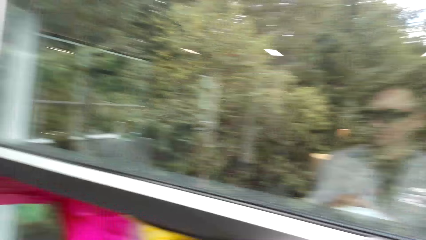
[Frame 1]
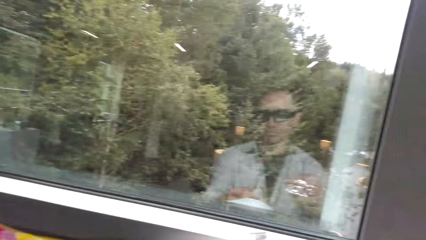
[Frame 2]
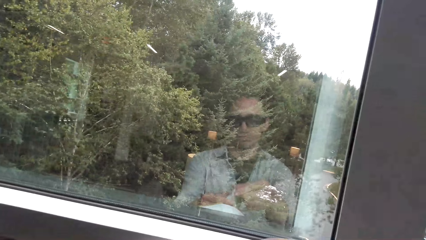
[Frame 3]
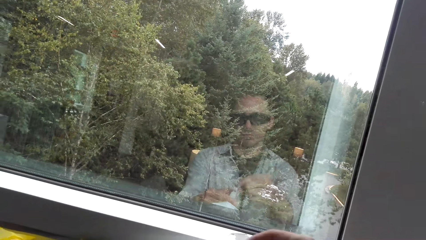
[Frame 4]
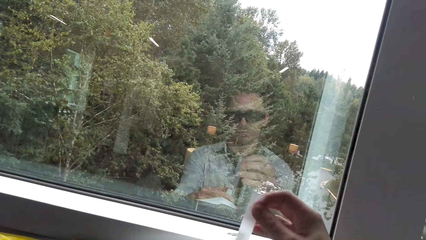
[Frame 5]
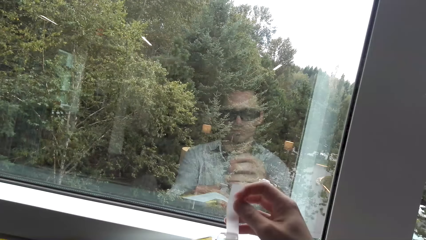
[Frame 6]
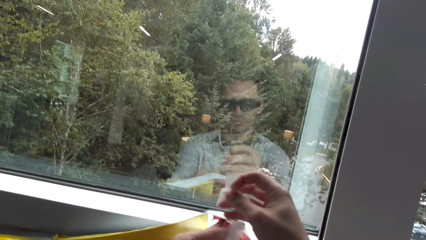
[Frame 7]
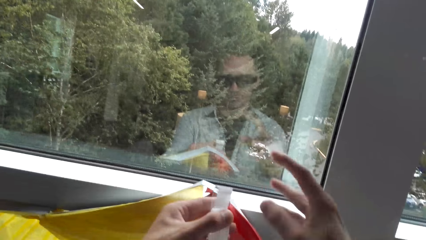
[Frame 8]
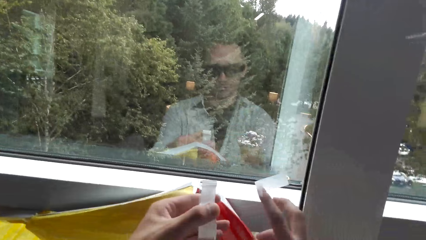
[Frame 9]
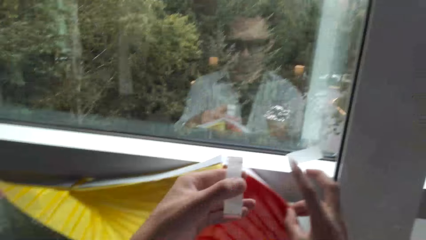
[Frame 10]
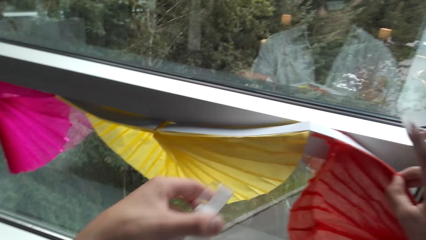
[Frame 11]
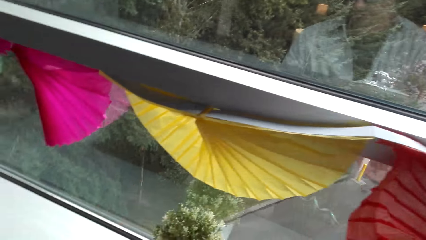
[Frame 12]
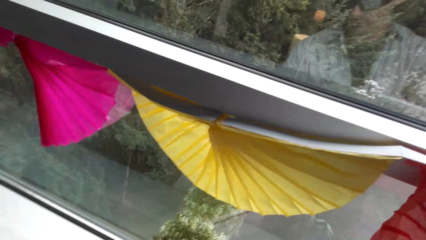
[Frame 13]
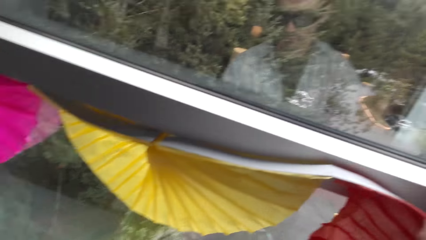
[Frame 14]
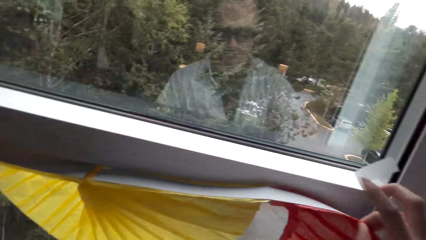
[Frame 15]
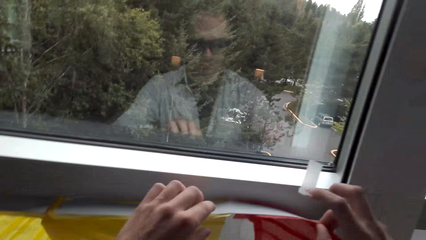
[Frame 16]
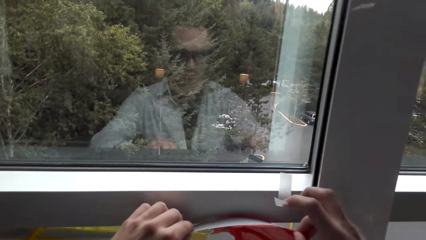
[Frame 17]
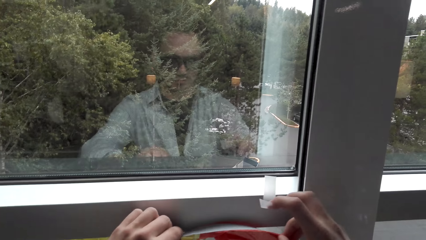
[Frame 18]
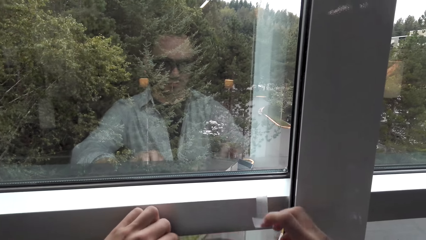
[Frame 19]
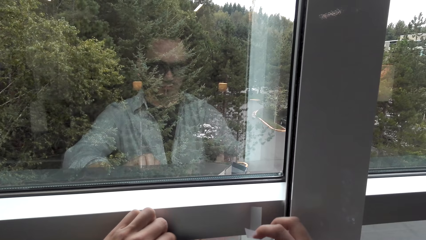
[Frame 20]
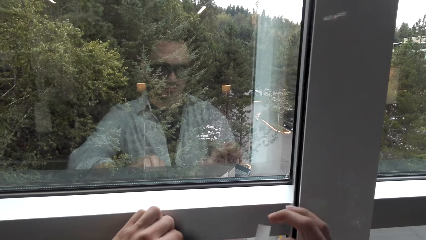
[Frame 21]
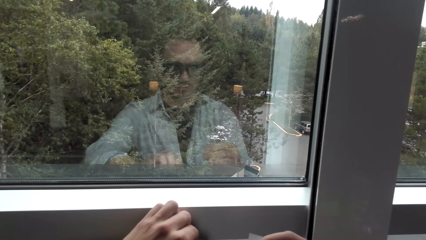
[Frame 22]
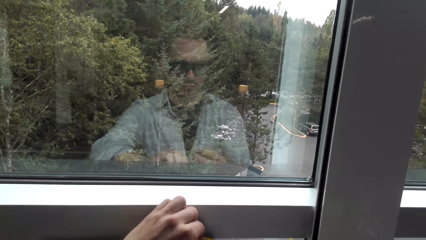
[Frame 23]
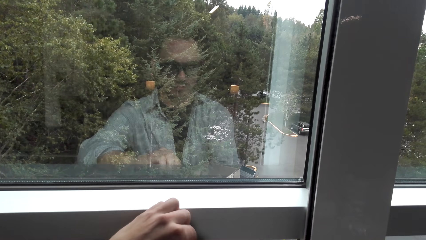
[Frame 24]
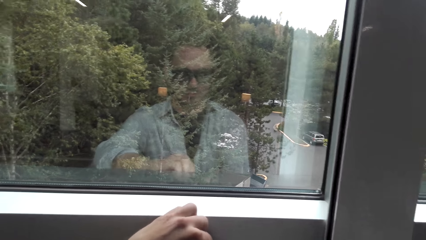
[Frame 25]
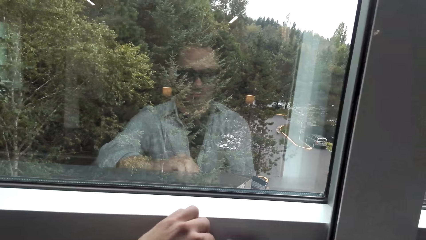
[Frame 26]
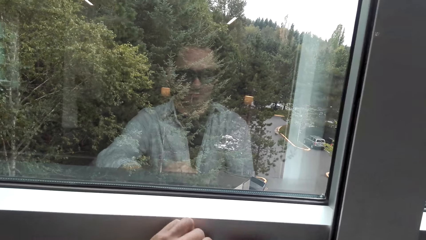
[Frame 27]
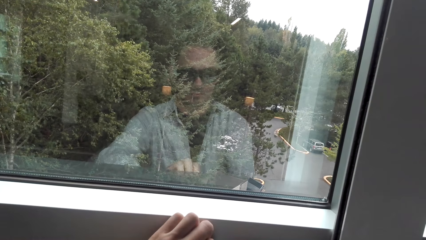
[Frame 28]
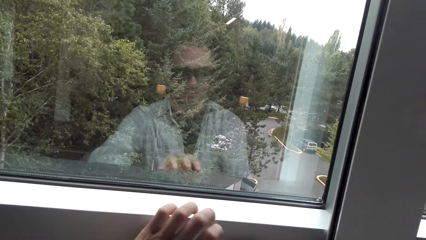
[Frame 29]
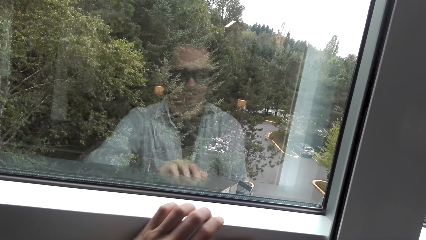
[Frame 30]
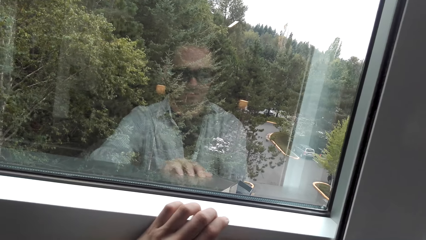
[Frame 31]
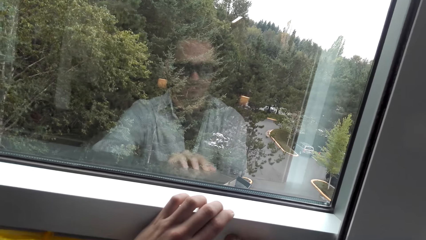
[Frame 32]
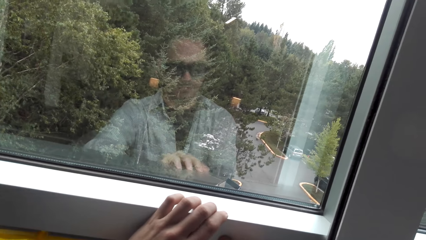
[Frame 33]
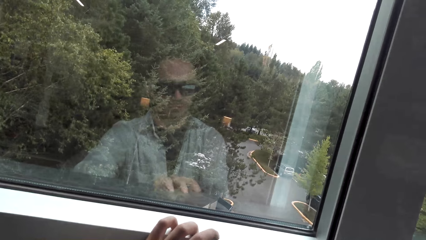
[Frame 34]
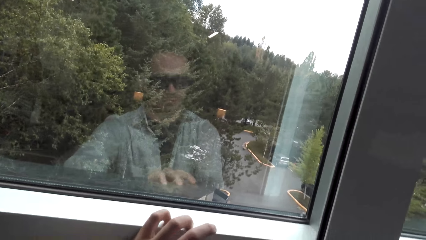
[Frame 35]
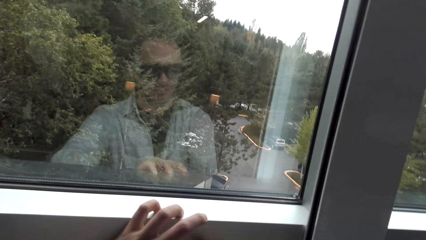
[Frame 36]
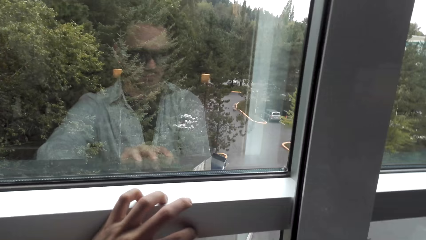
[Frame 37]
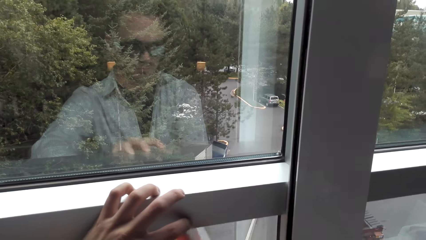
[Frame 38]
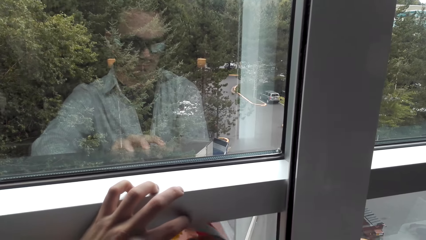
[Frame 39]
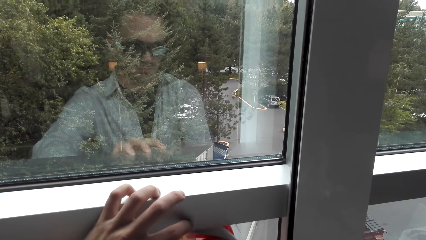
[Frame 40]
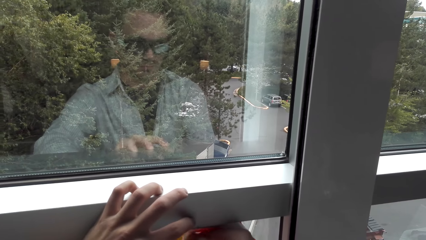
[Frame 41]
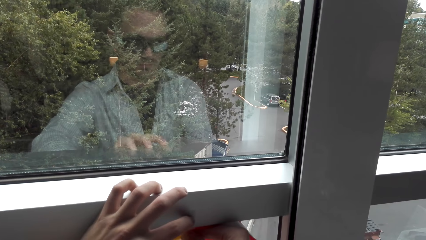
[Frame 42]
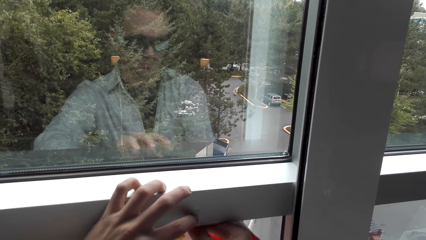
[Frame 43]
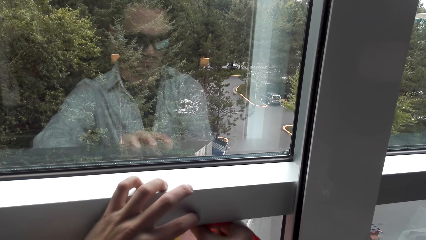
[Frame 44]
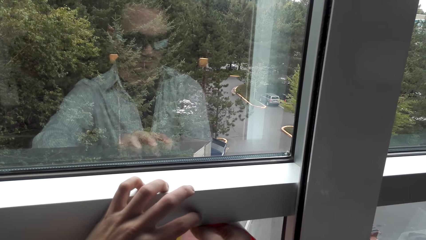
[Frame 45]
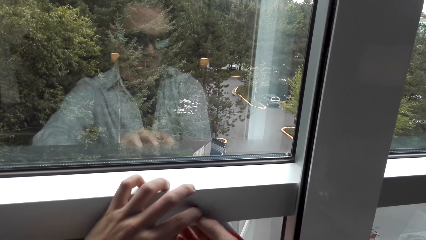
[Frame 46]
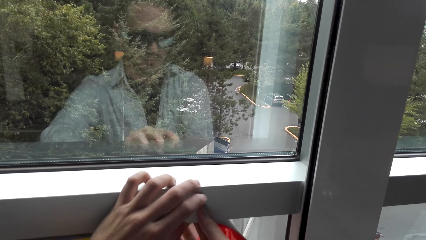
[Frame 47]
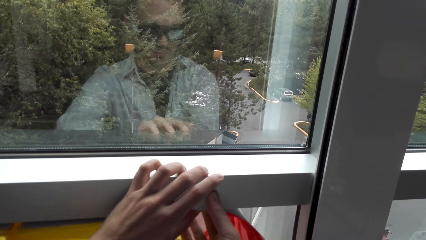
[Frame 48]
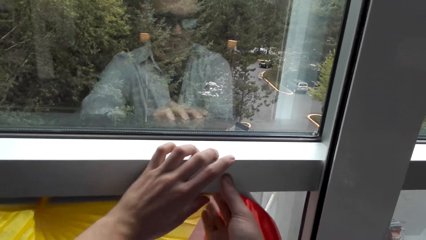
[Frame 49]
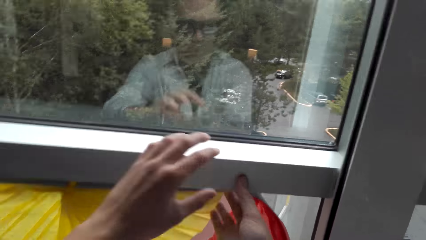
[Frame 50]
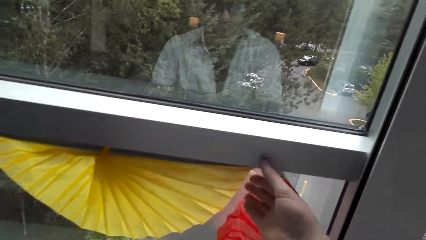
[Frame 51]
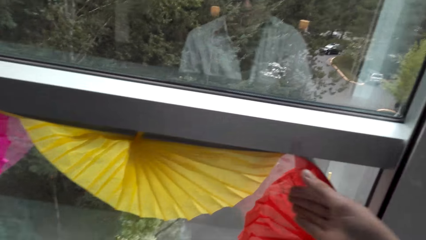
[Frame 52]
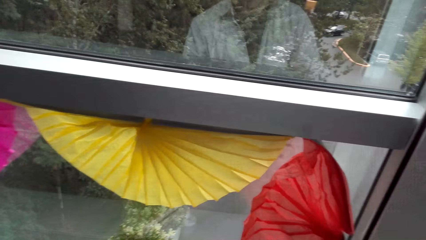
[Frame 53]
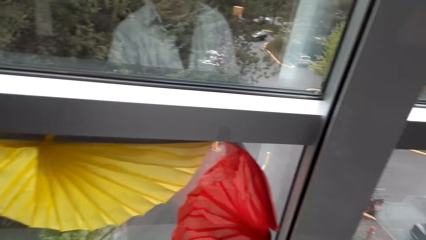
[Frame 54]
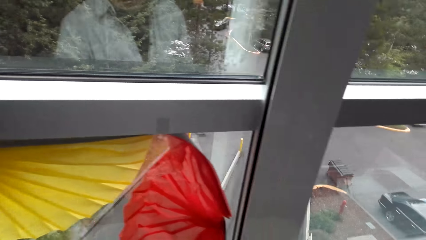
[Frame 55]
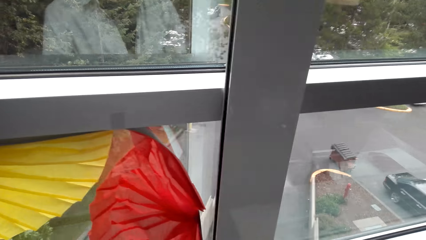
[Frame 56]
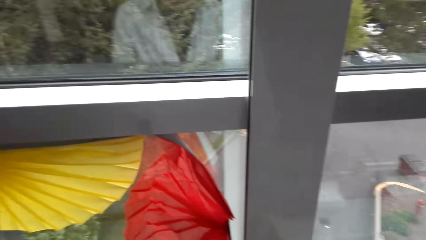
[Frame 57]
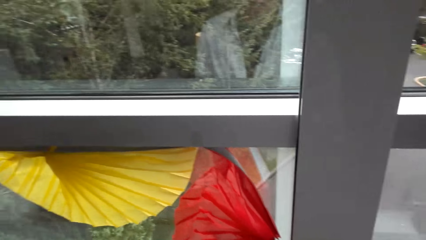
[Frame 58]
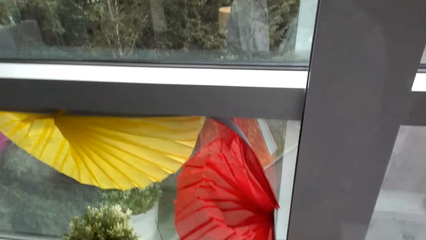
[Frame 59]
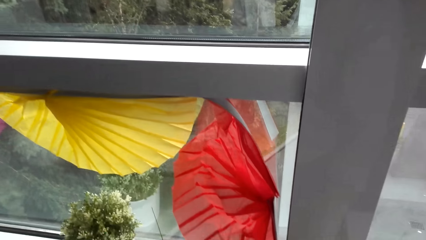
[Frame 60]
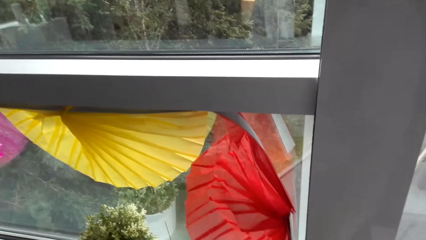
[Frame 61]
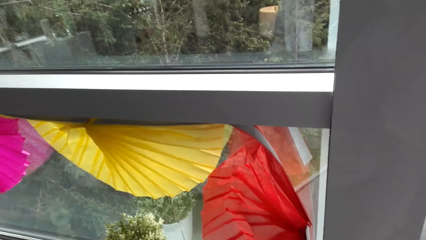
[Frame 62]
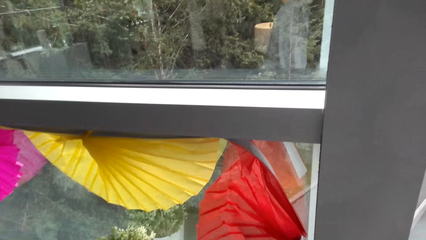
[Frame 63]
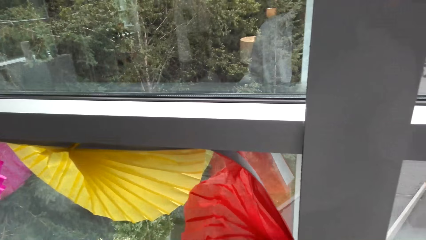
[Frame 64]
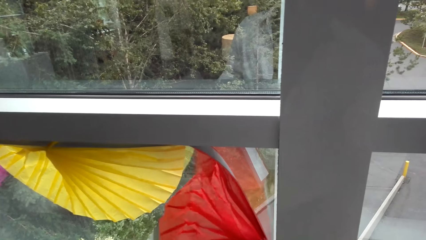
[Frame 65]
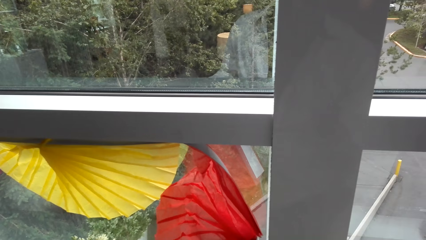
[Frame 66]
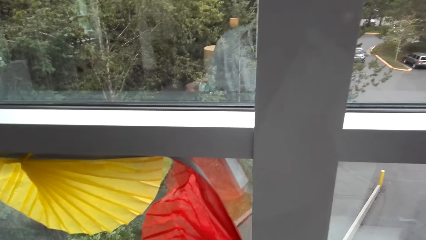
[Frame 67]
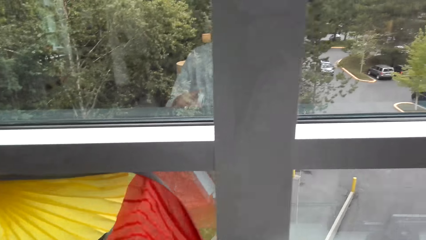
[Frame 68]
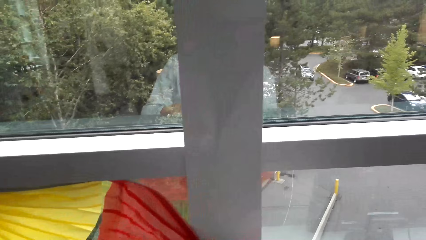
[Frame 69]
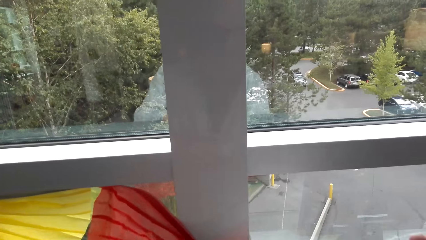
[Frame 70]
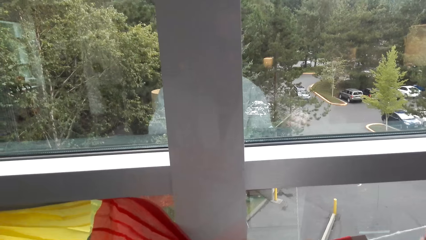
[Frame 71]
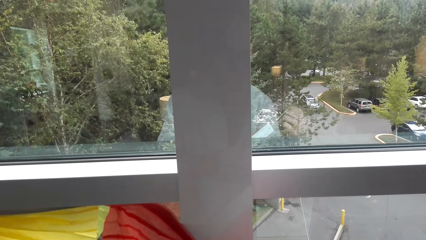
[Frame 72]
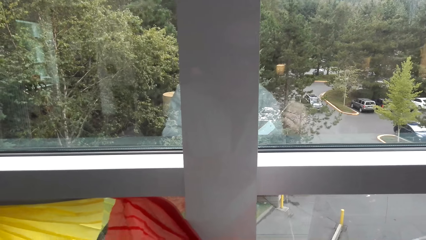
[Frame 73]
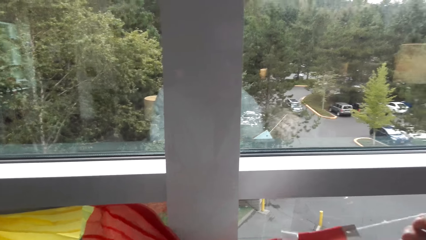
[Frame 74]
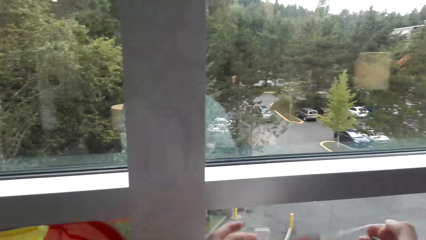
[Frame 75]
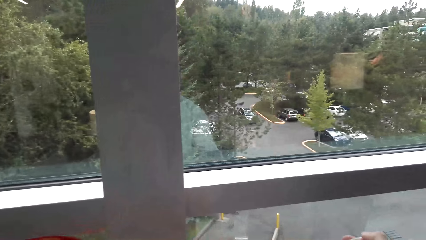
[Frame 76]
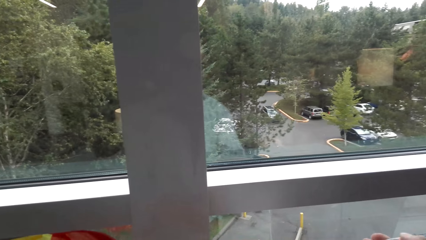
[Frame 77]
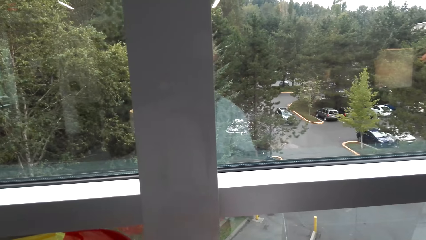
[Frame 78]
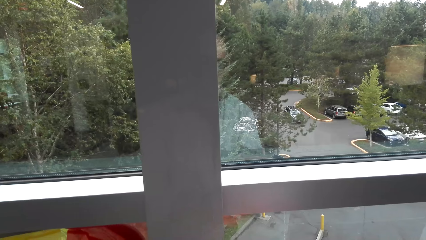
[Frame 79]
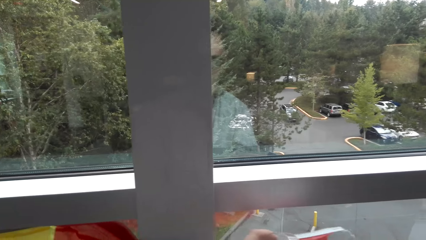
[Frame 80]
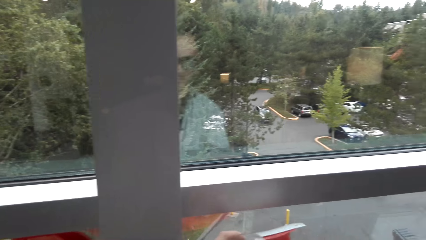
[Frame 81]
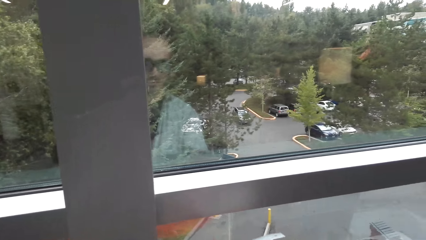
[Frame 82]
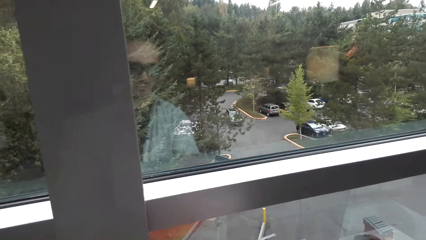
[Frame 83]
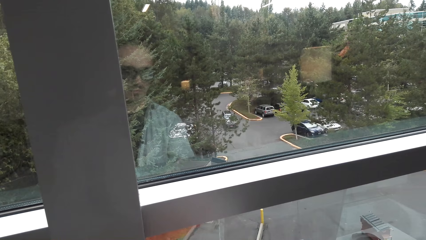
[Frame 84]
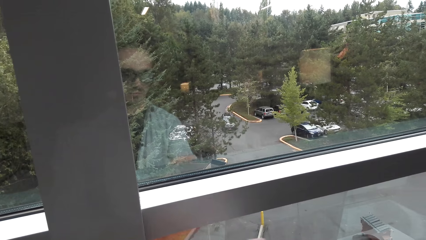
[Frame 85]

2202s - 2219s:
The camera wearer fixes paper decorations on the window pane. They mount a cello tape on the paper decorations.
